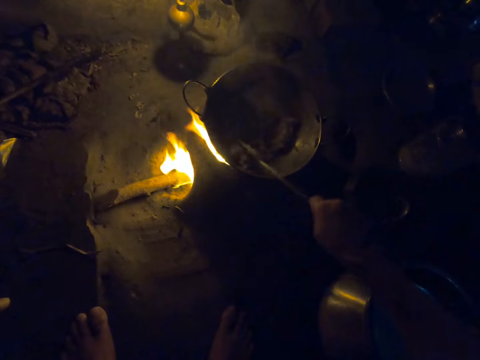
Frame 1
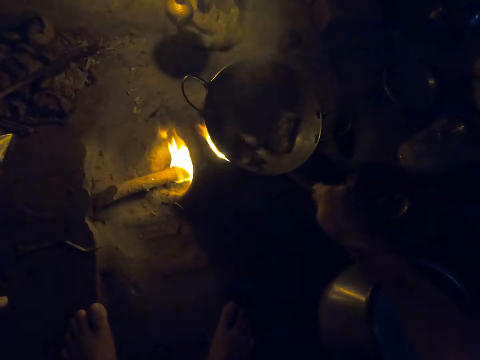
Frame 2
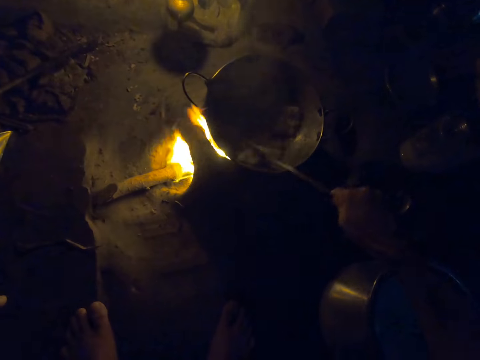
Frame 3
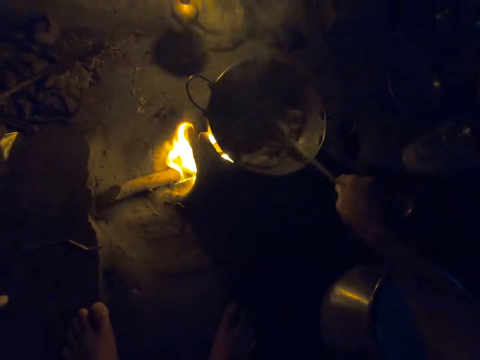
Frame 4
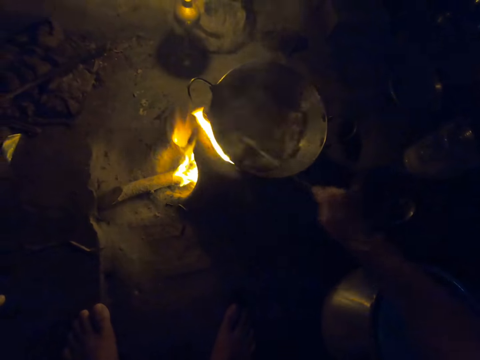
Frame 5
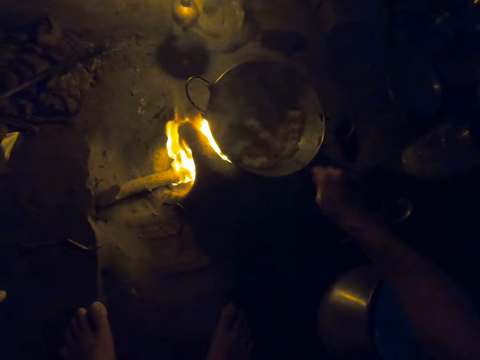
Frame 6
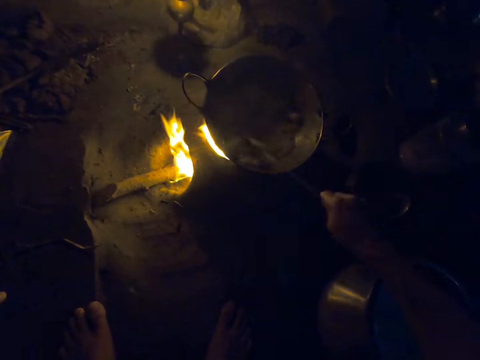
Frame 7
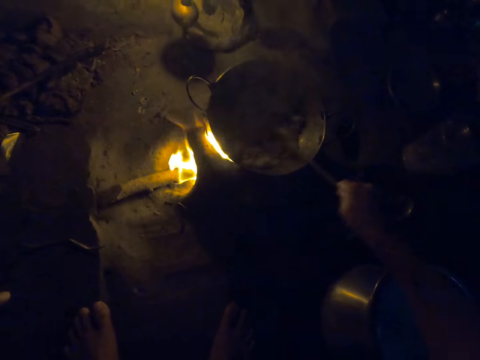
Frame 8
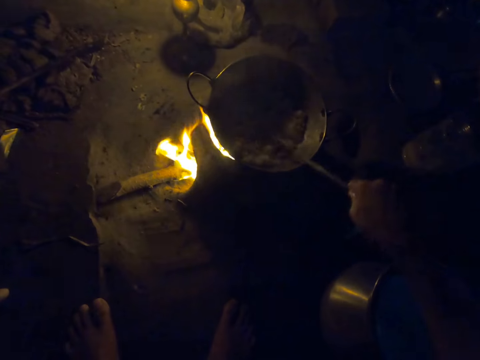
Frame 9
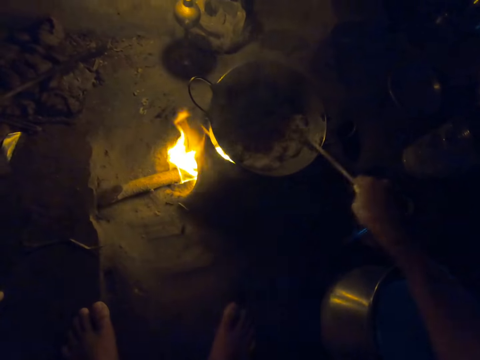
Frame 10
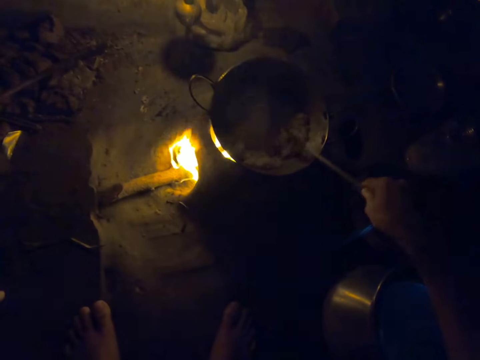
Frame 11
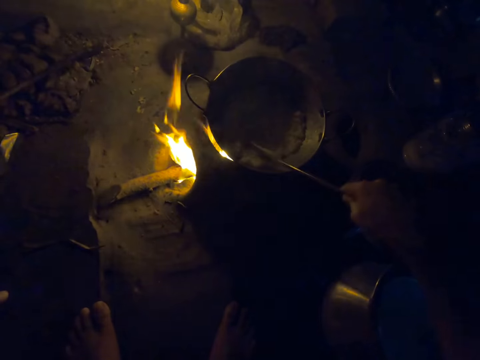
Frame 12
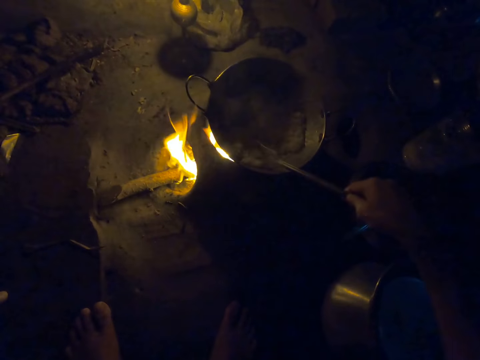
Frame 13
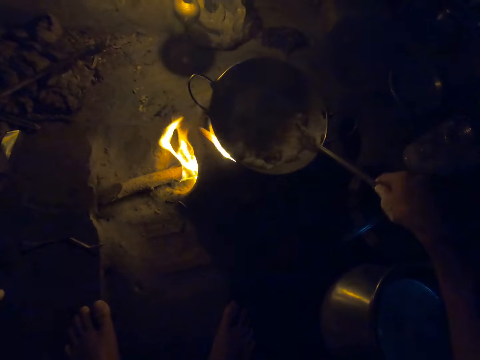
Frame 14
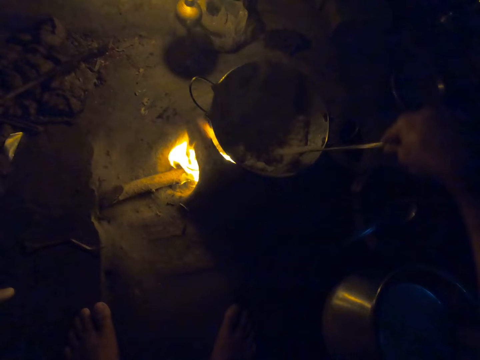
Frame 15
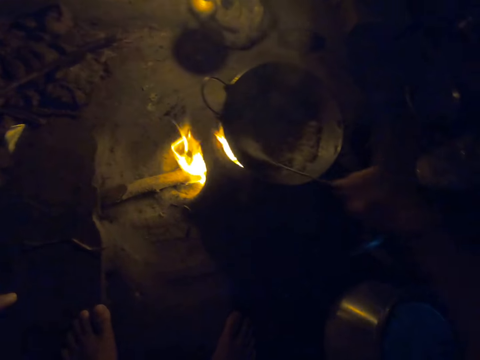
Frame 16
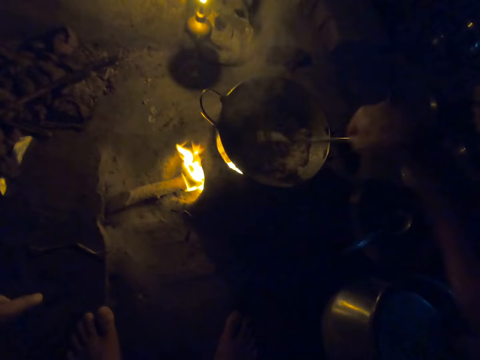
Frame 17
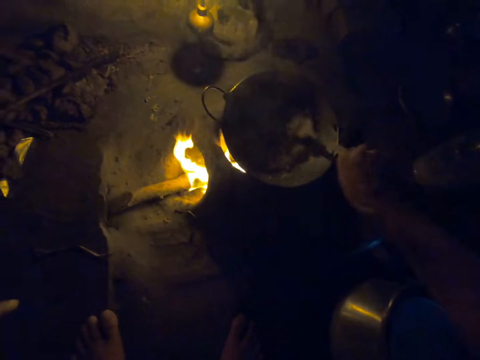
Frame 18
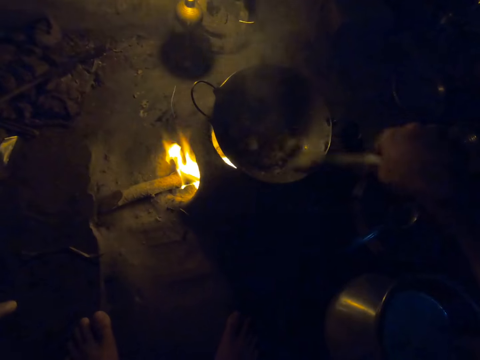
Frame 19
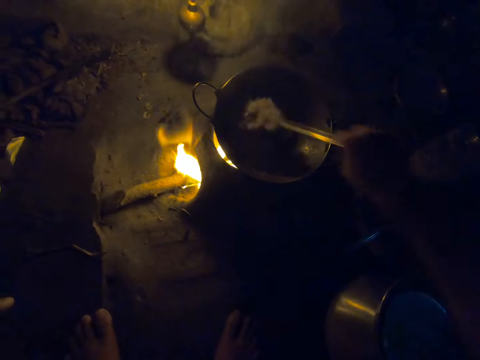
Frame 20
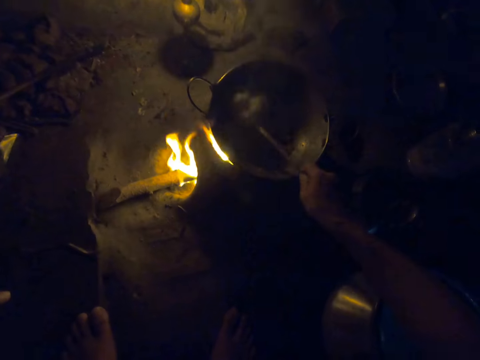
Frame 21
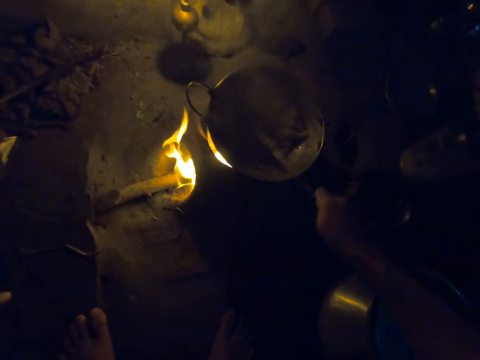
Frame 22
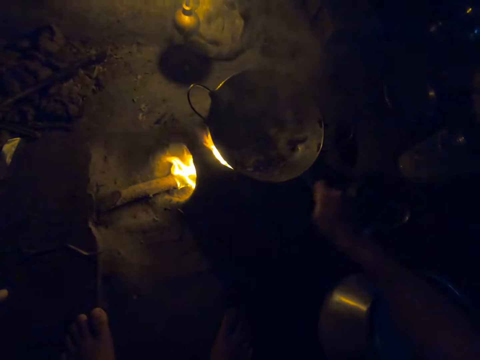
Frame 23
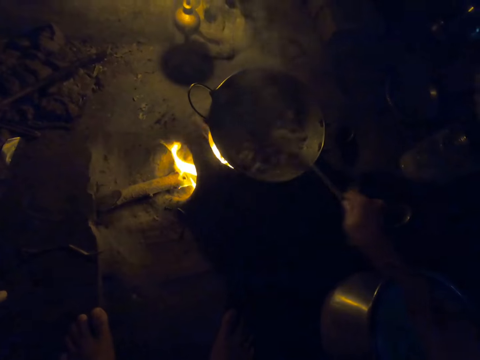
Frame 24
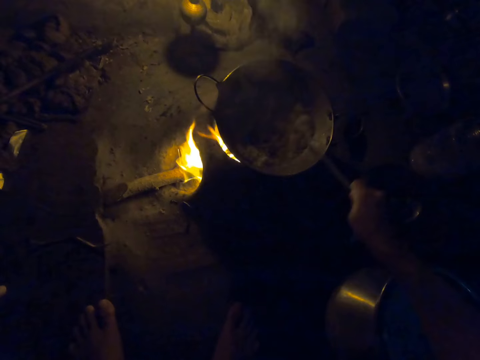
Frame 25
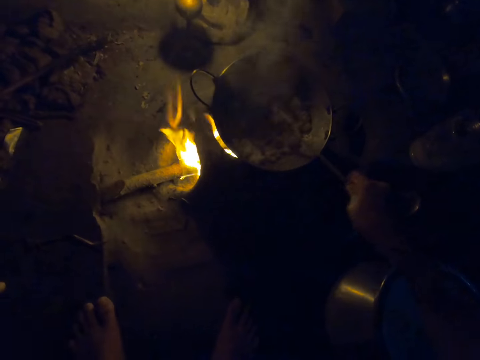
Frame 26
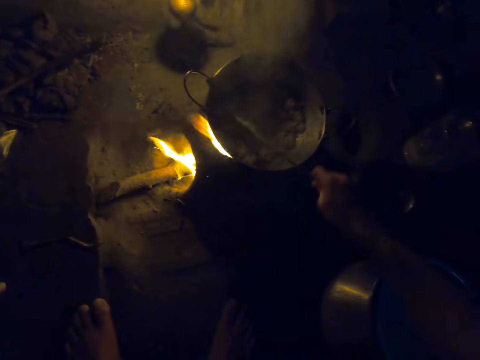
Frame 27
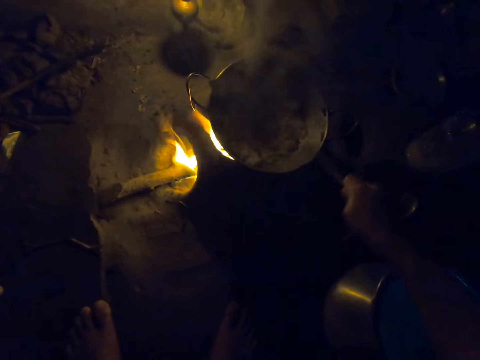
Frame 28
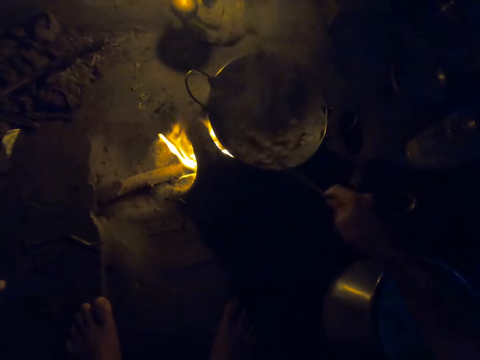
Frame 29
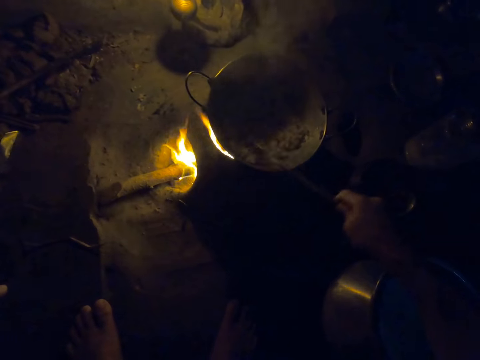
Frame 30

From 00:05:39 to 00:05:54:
The camera wearer flattens the paste with a spatula. They mix the food. They turn the paste with the spatula. They flatten the paste with the spatula.

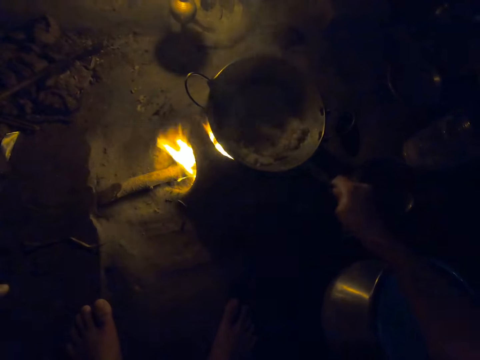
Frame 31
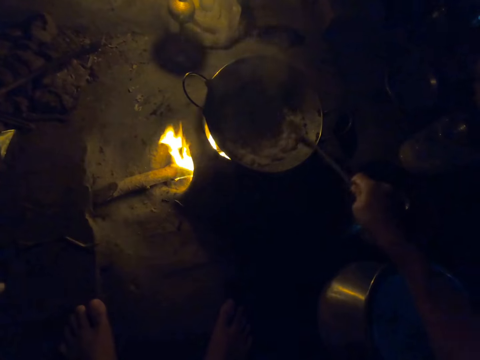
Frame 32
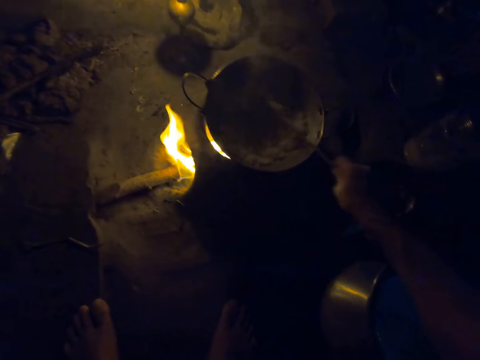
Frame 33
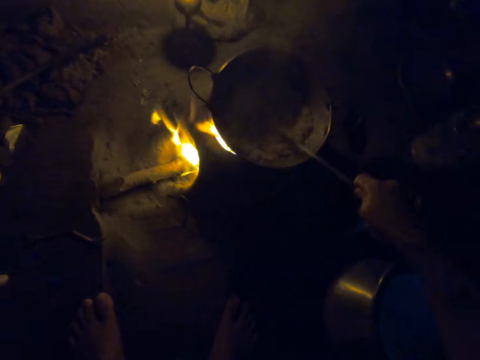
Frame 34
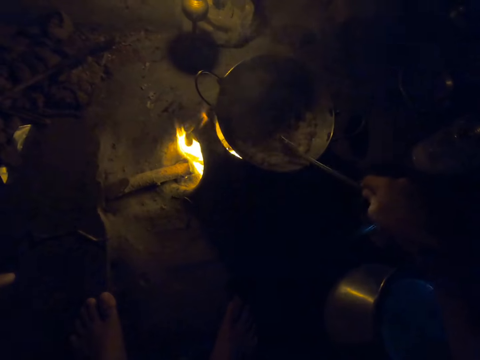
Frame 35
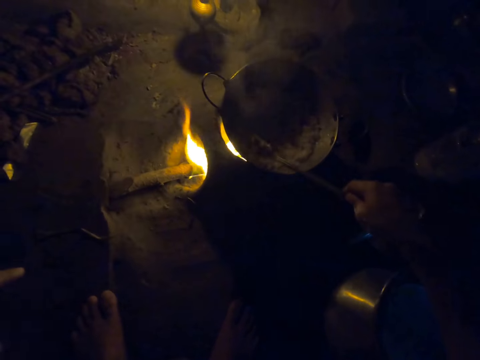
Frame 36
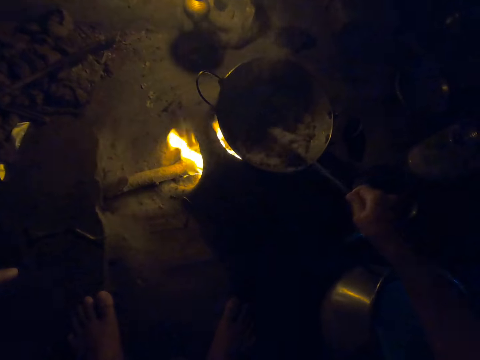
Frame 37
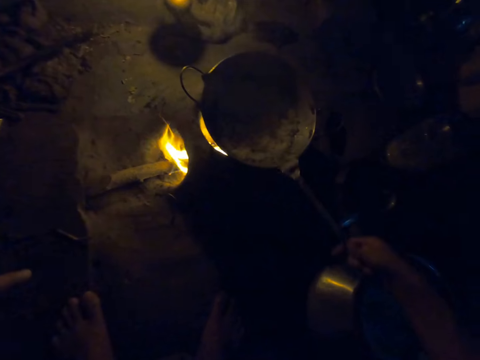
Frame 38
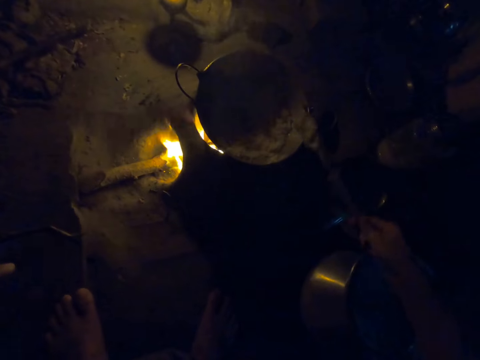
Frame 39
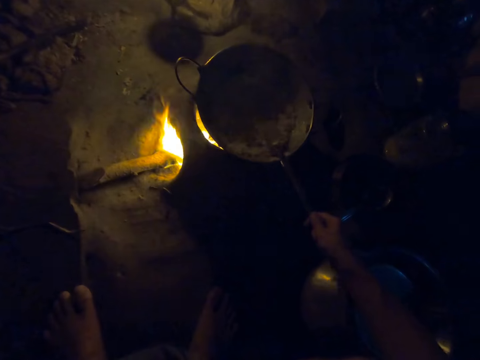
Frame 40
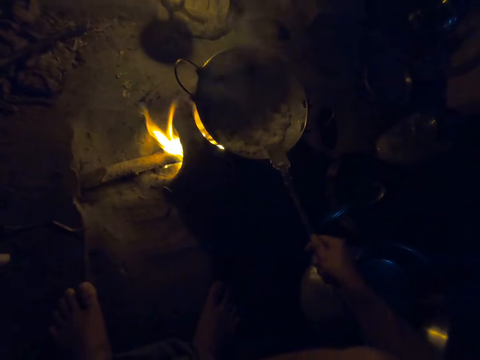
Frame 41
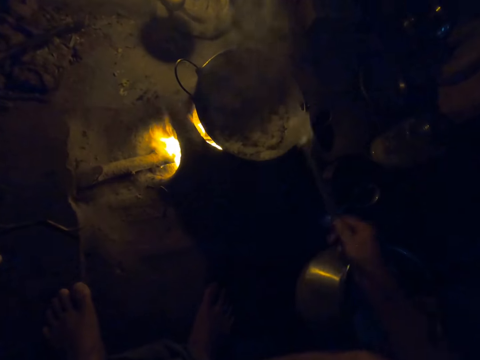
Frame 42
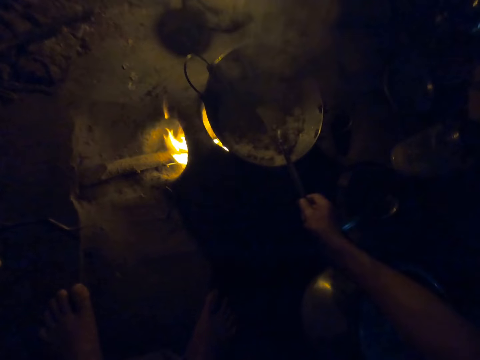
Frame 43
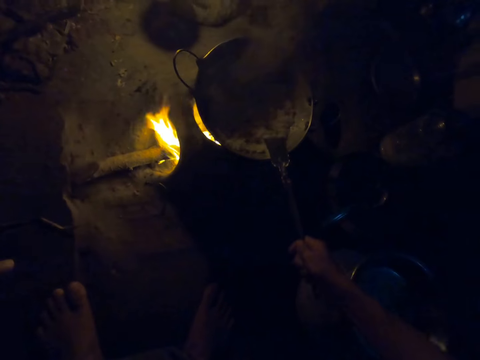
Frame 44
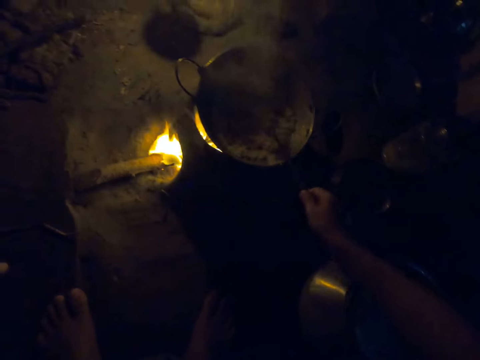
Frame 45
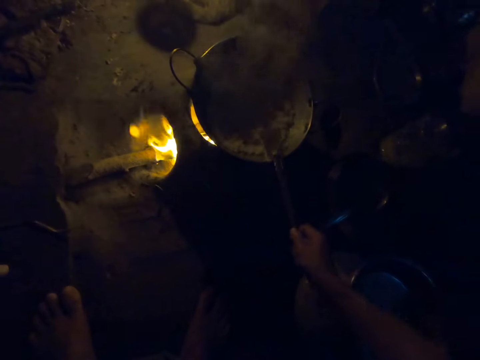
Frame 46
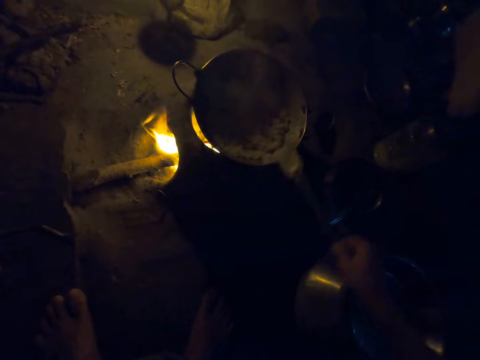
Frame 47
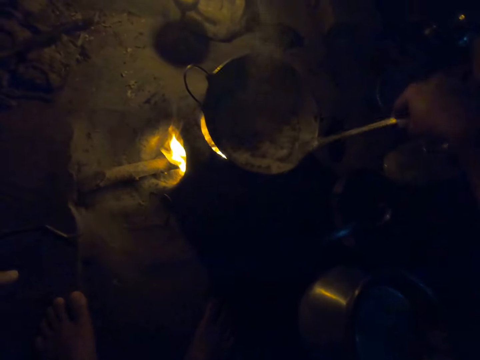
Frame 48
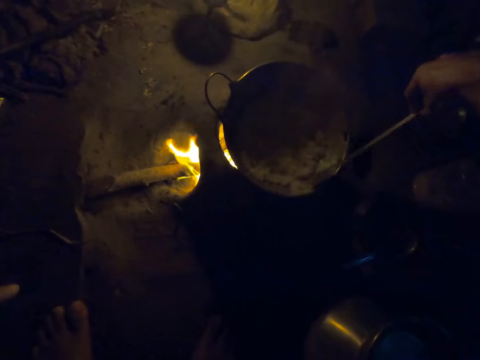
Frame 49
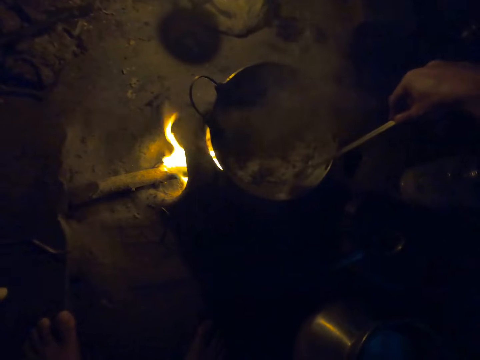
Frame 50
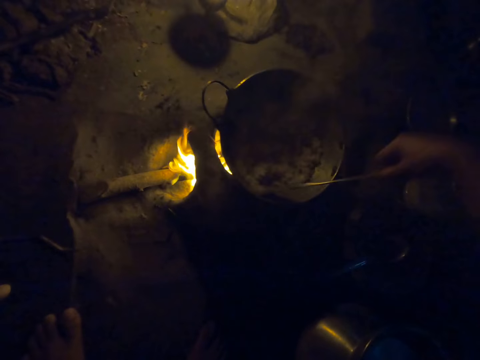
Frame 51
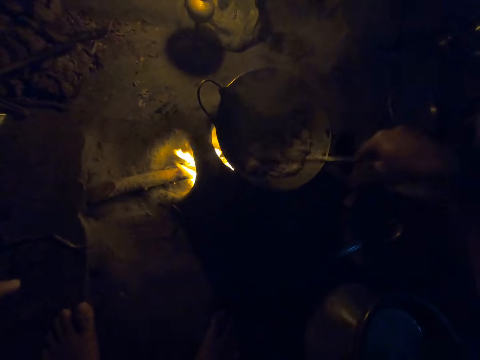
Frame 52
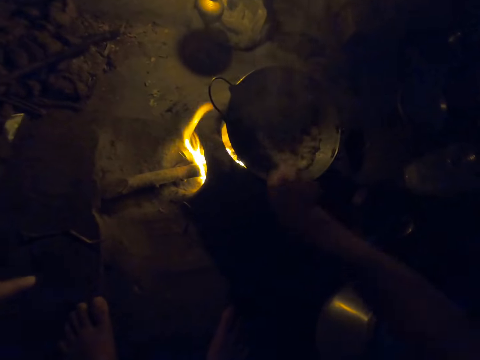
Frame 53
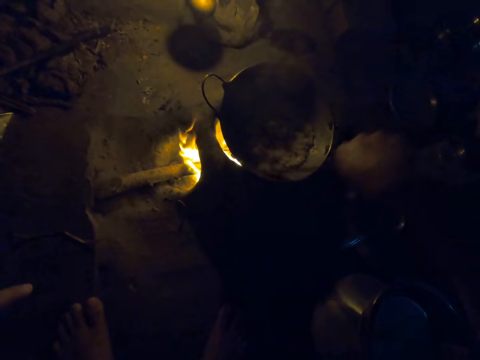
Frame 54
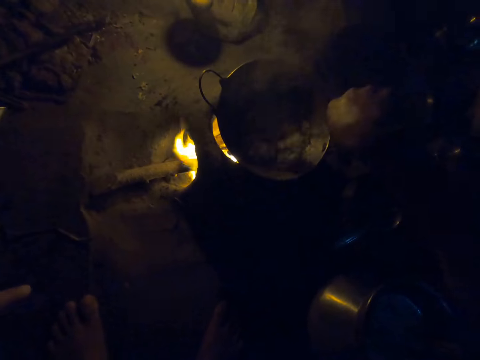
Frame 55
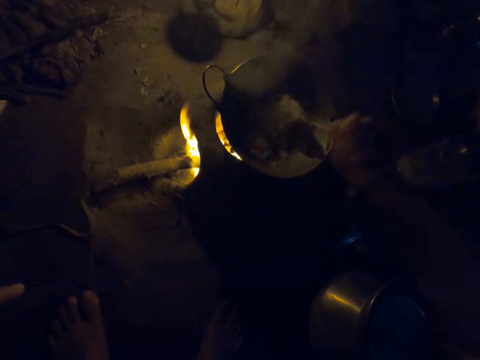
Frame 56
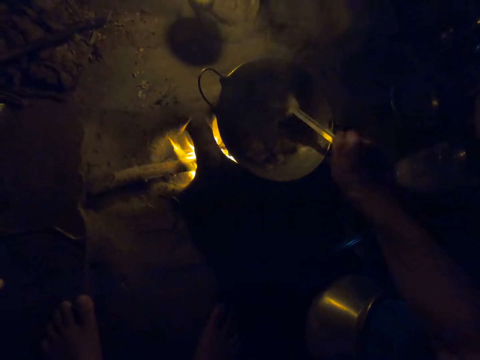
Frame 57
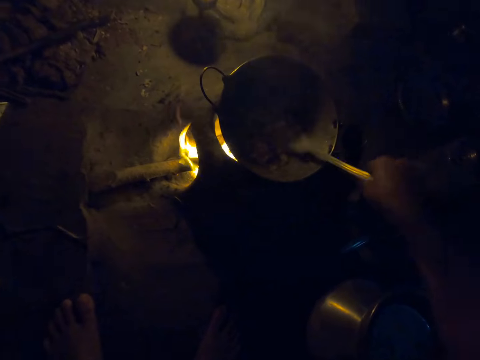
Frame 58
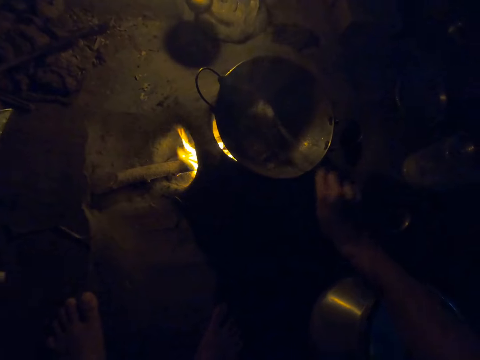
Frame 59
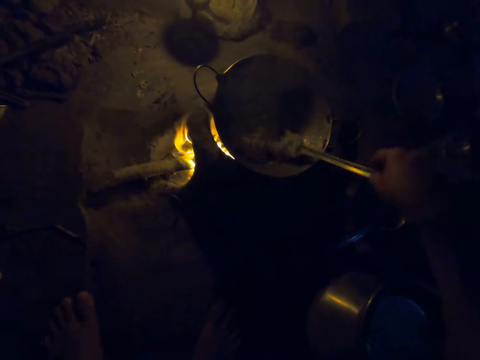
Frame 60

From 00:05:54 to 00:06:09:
The camera wearer hits the spatula on the cooking pan. They move the spatula on the cooking pan edges. They turn a paste with the spatula.
